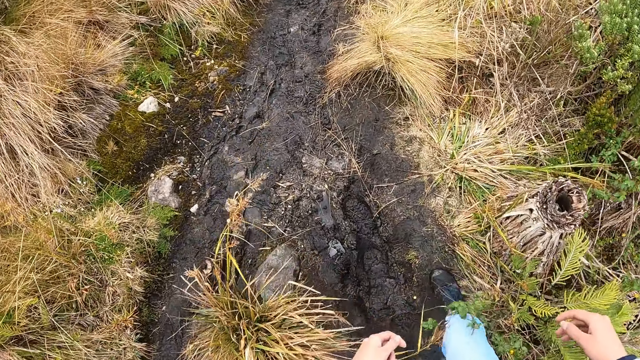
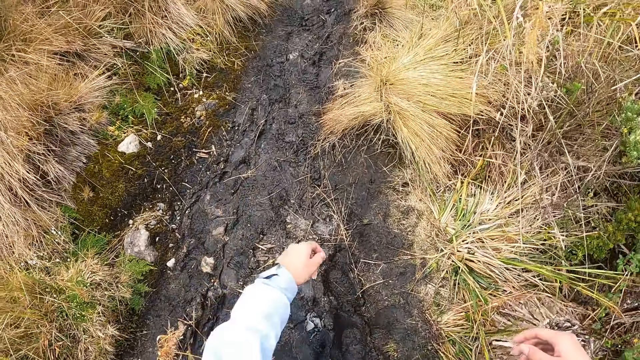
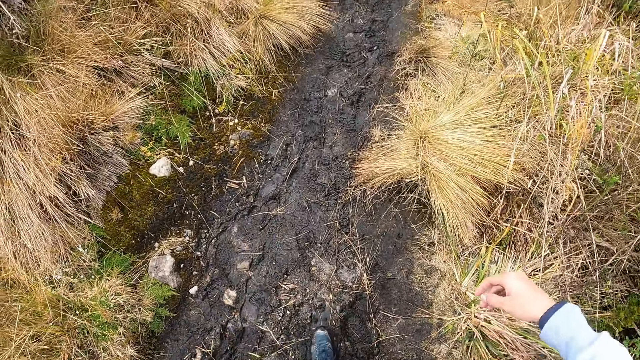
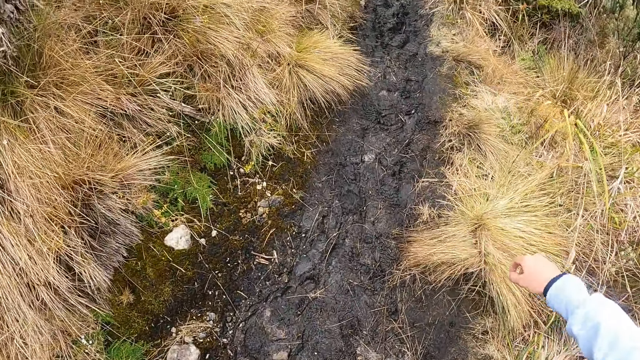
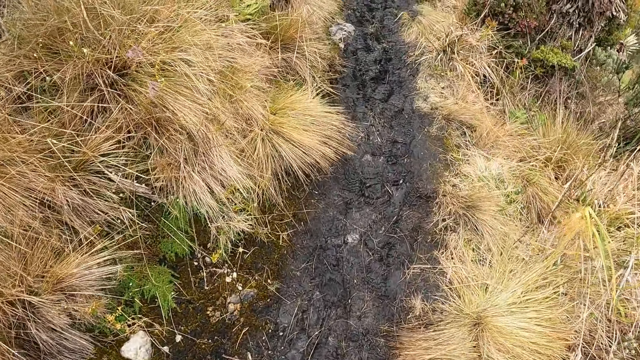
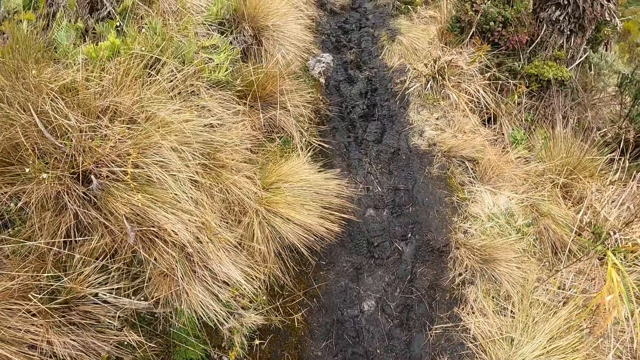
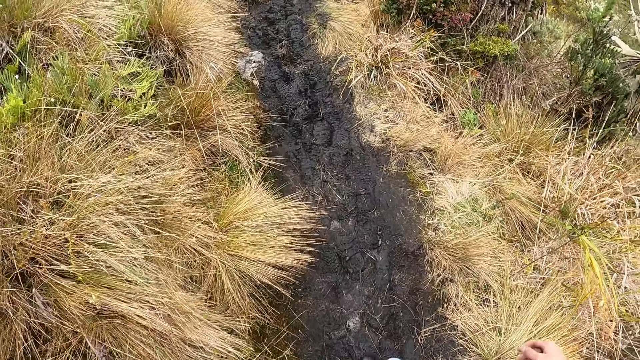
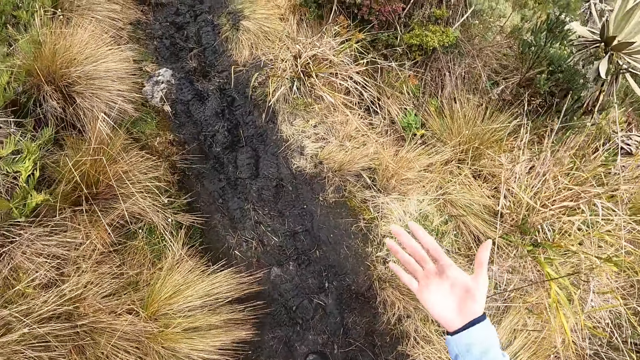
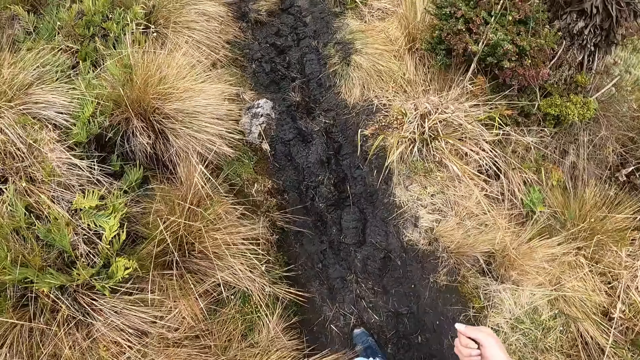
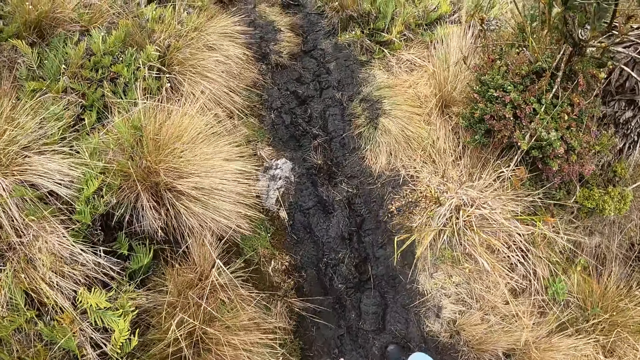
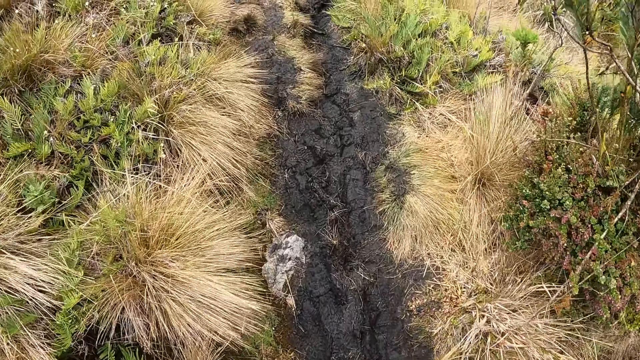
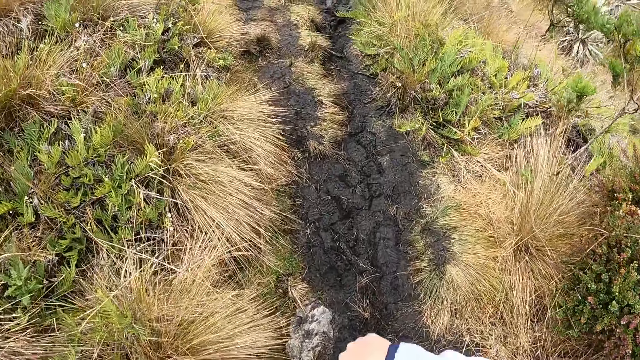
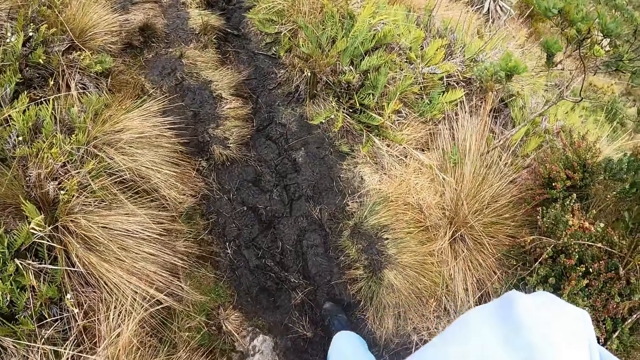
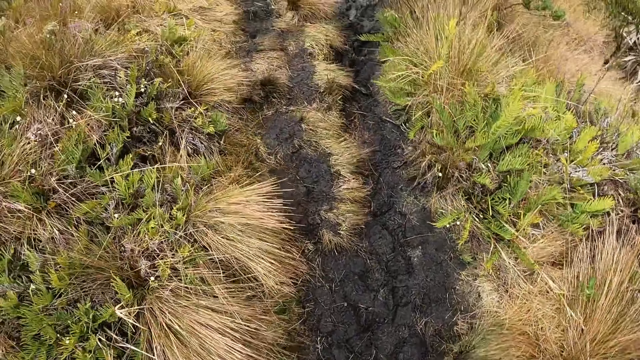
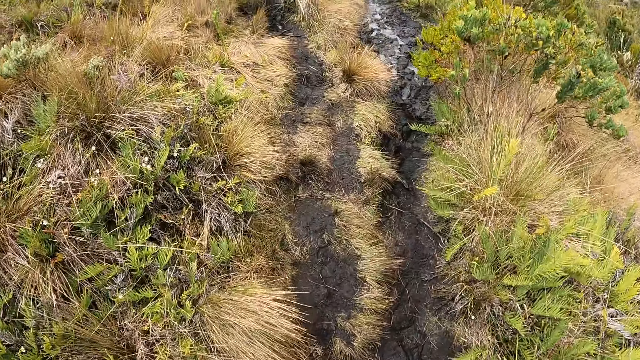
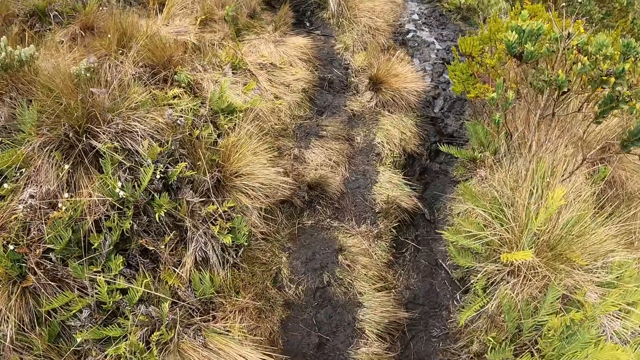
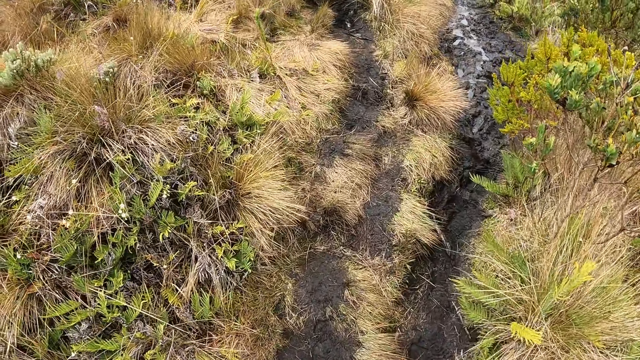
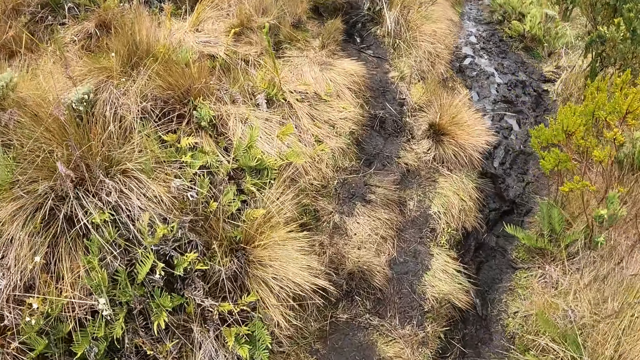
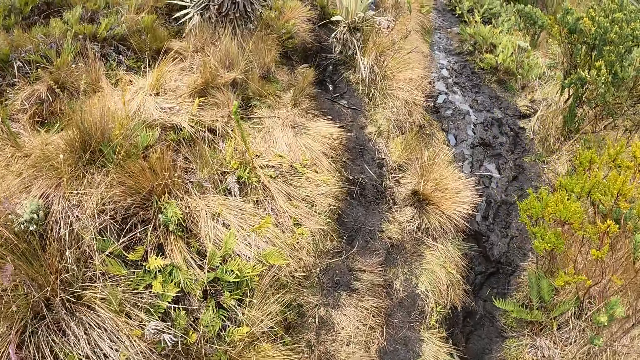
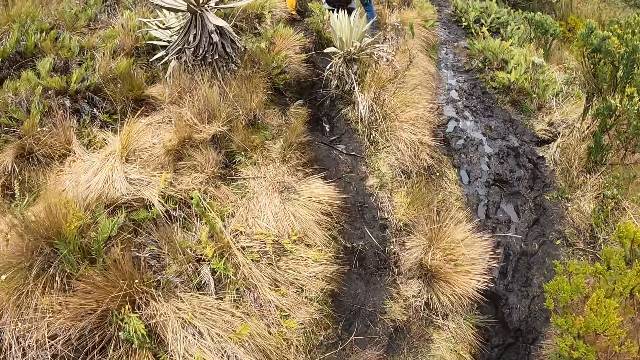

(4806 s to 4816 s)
The camera wearer checks his hand. He walks through the vegetation, wipes his head and walks through the vegetation.

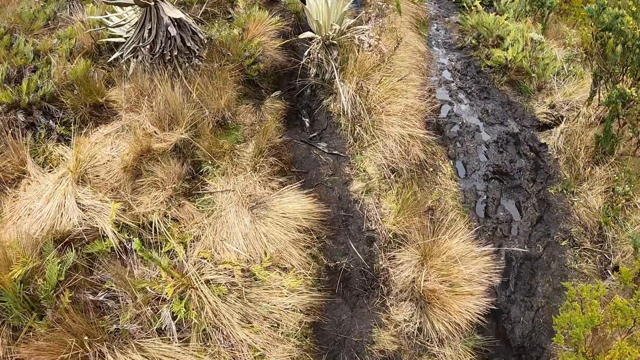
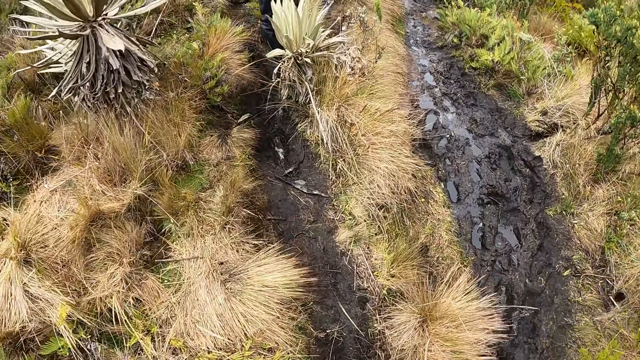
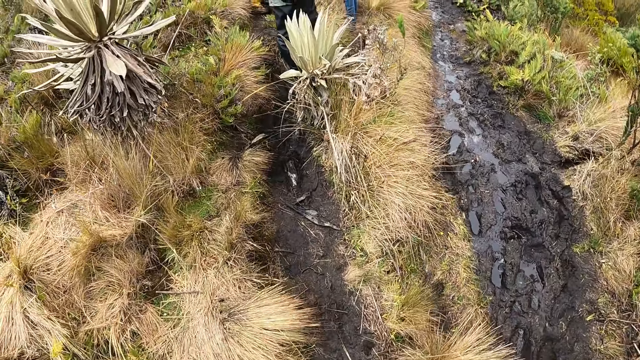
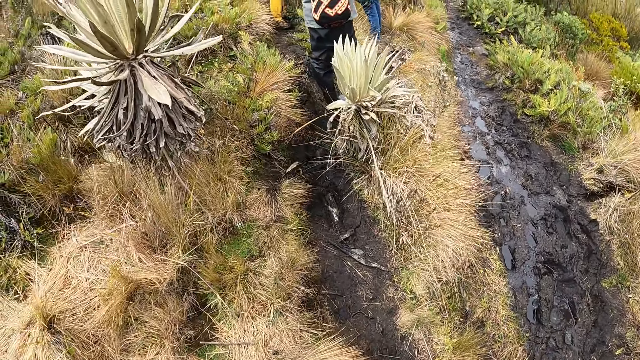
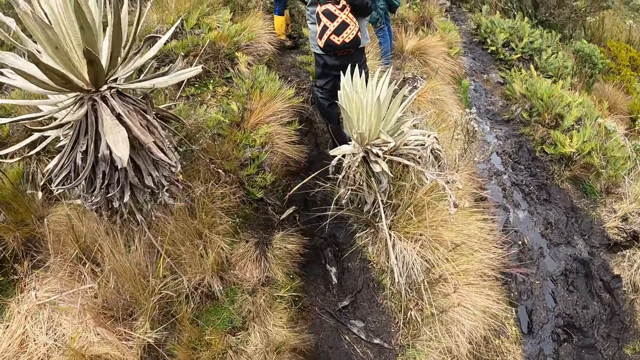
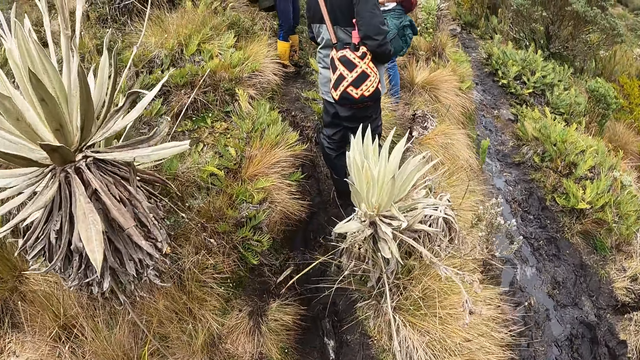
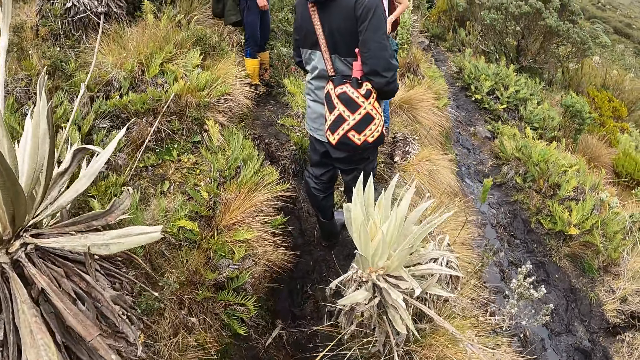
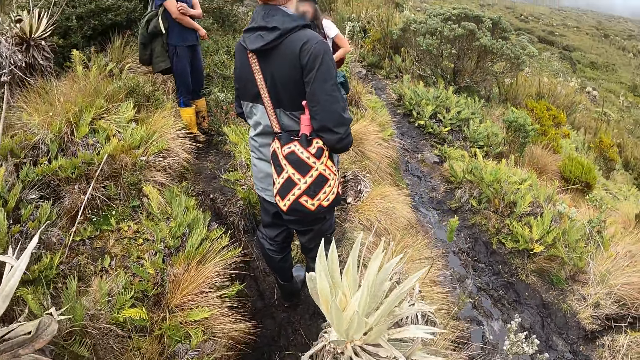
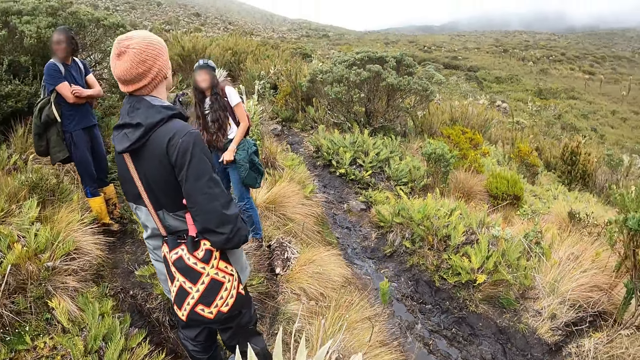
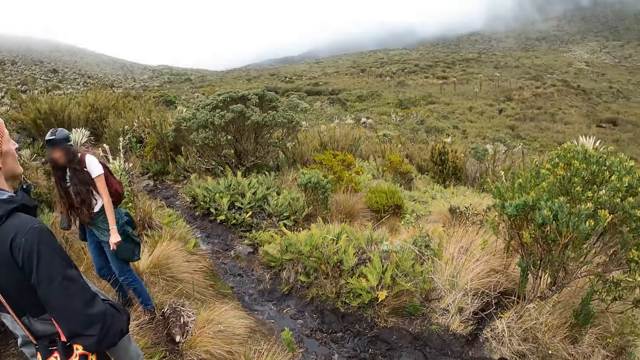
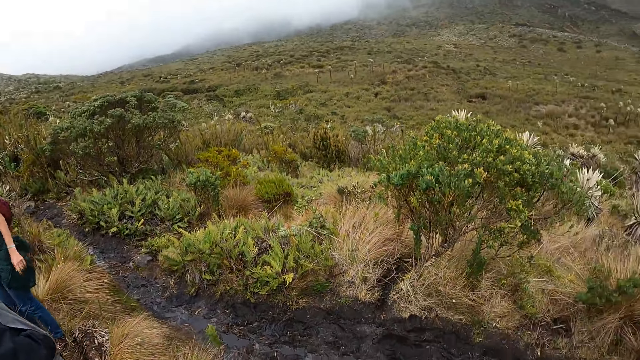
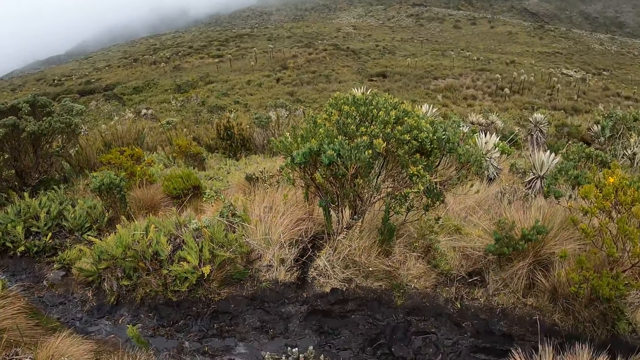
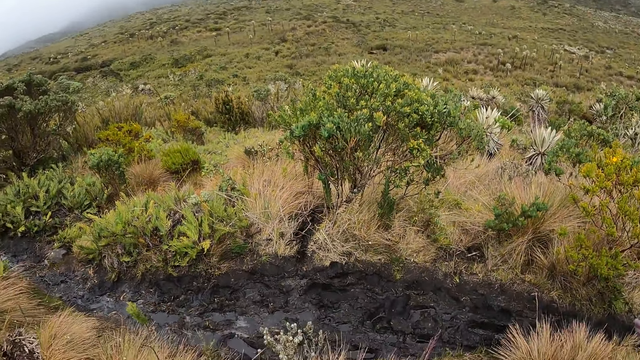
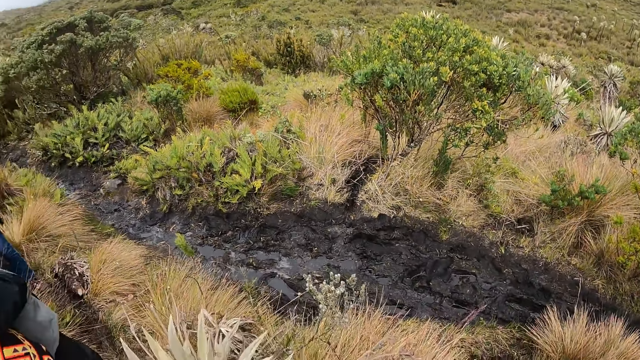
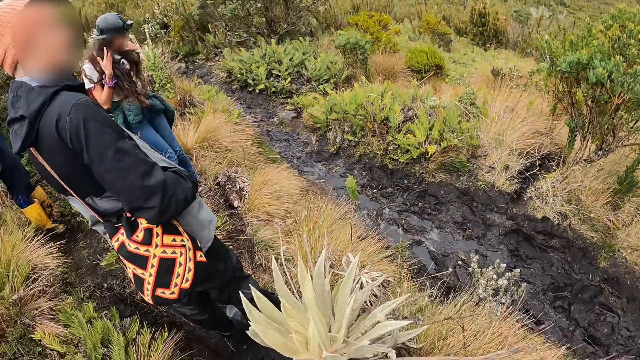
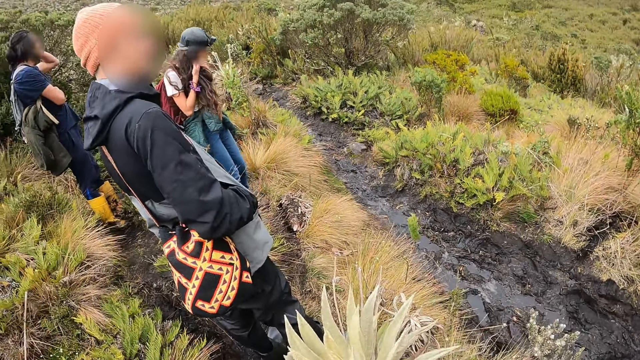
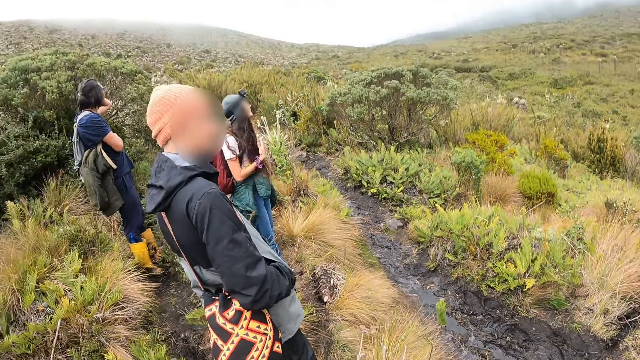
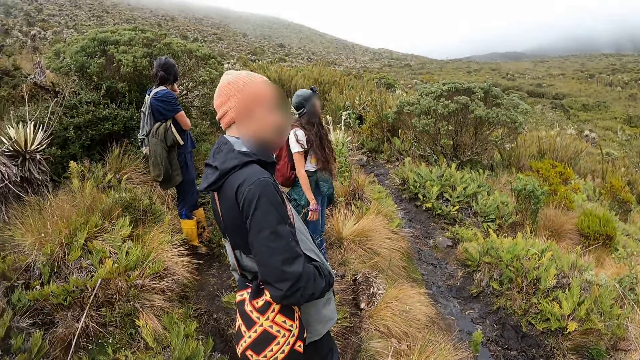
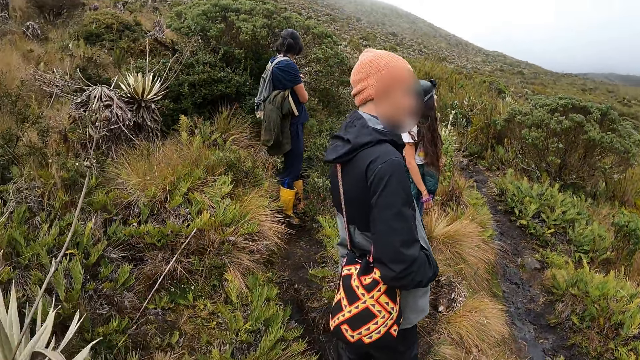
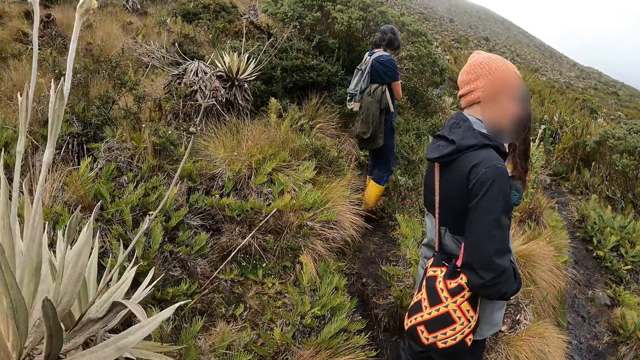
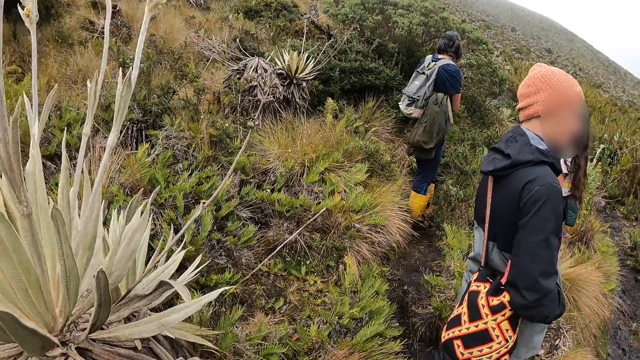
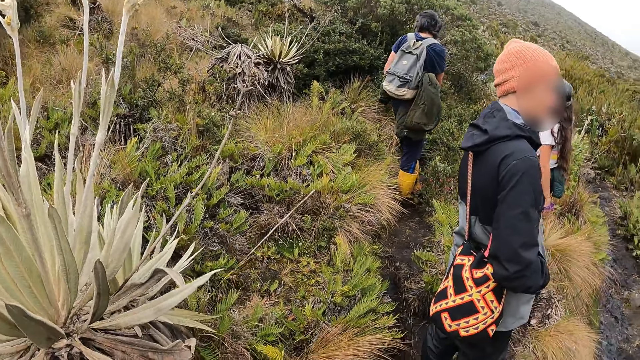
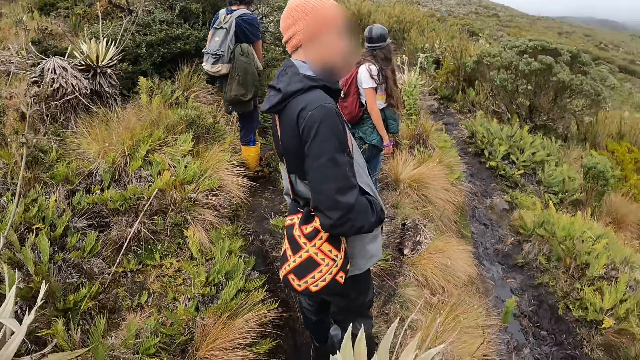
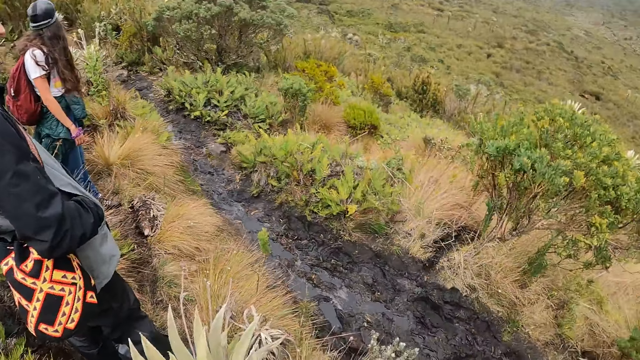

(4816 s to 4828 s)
A man looks around the vegetation. The camera wearer looks around the vegetation.
